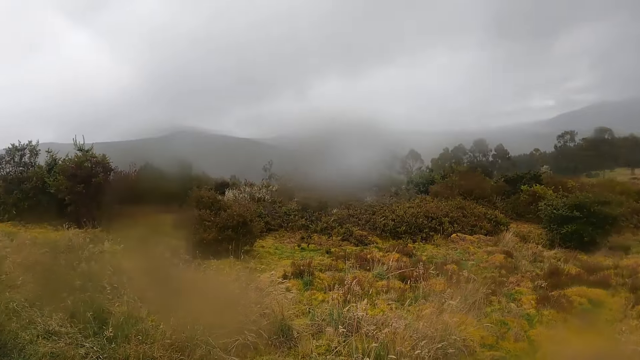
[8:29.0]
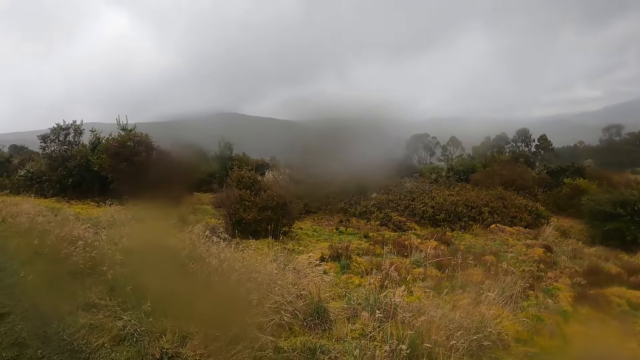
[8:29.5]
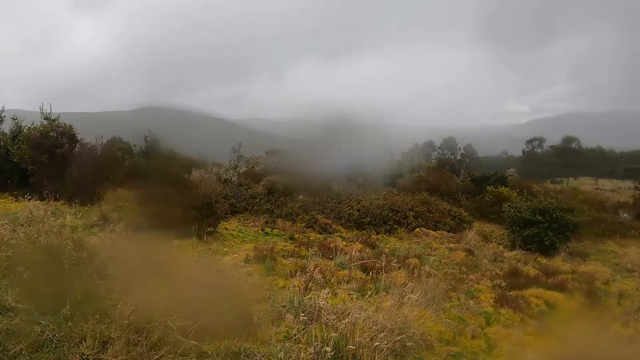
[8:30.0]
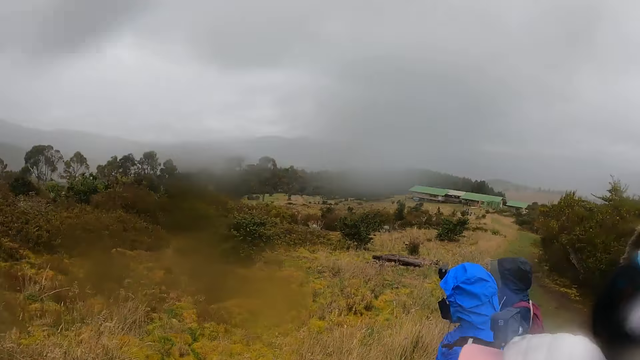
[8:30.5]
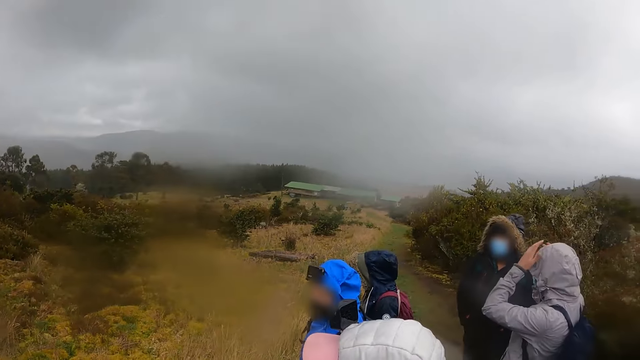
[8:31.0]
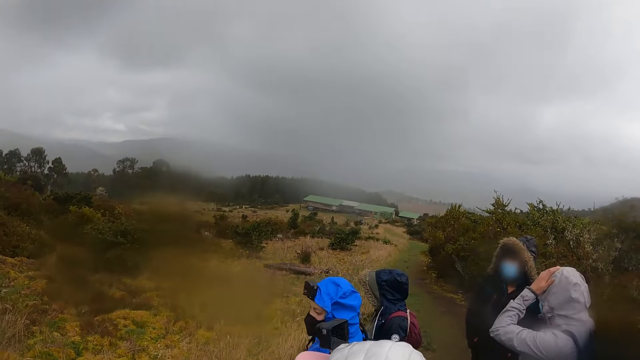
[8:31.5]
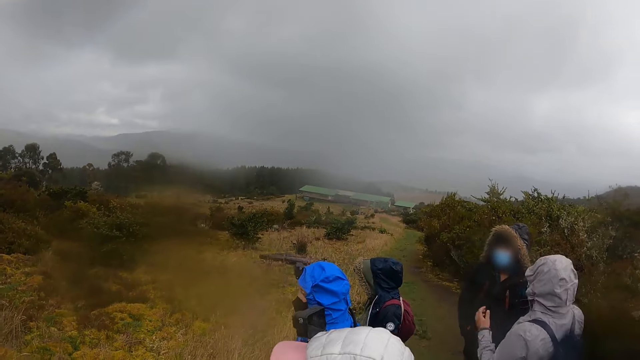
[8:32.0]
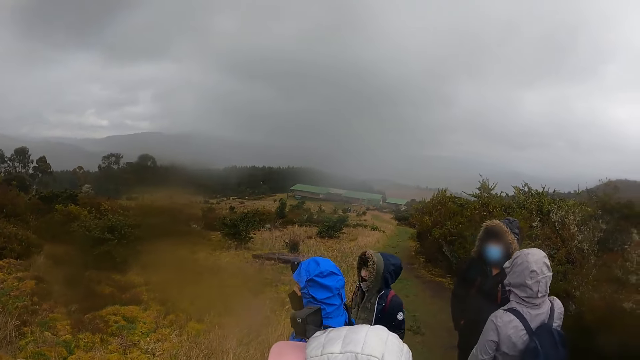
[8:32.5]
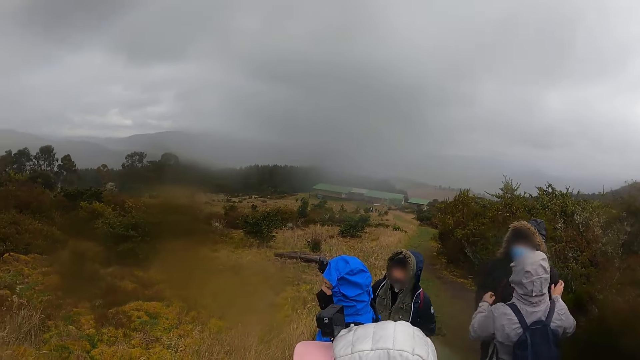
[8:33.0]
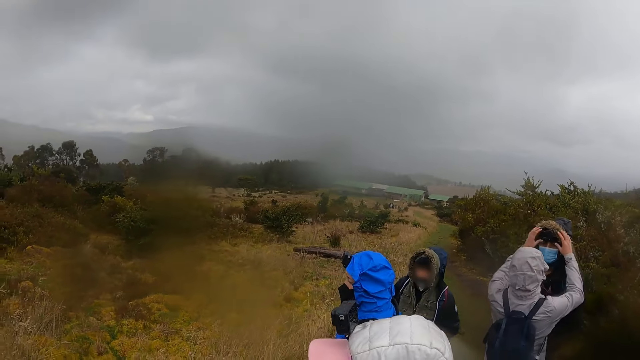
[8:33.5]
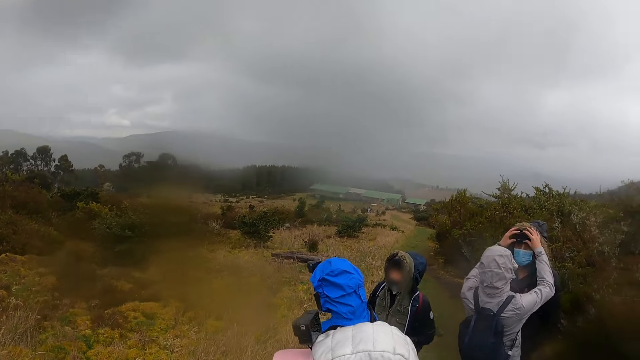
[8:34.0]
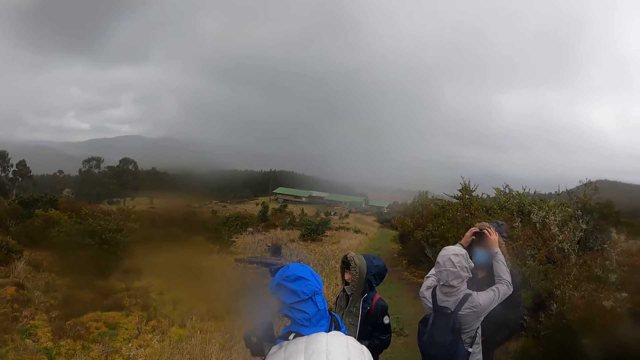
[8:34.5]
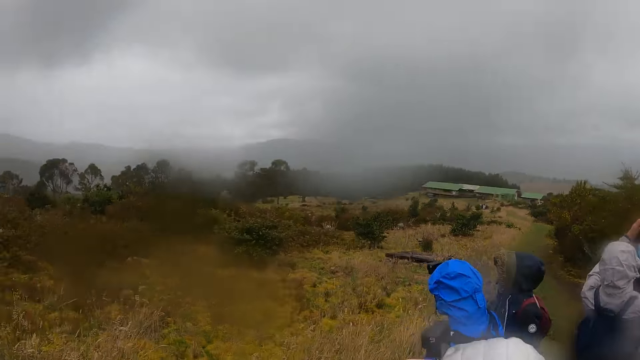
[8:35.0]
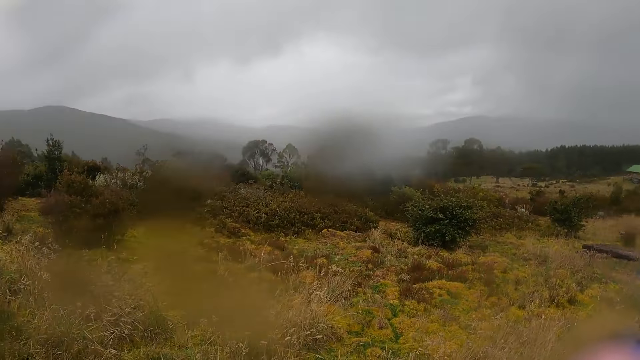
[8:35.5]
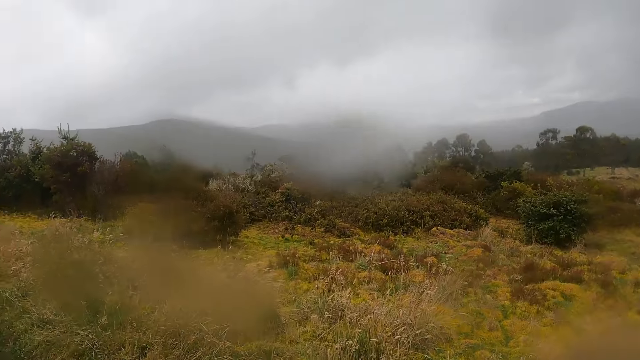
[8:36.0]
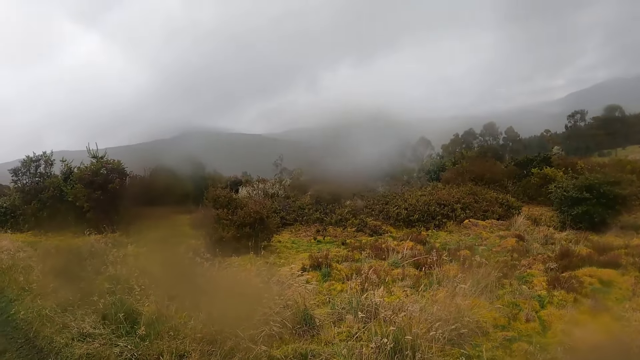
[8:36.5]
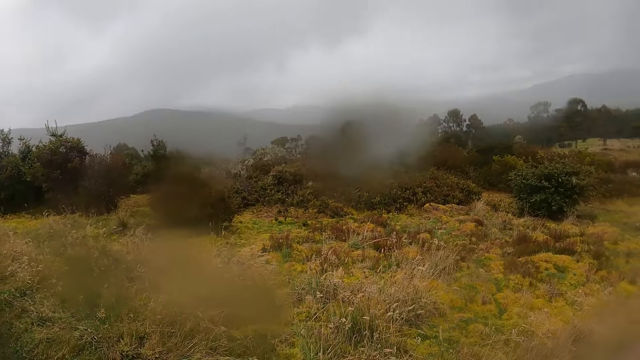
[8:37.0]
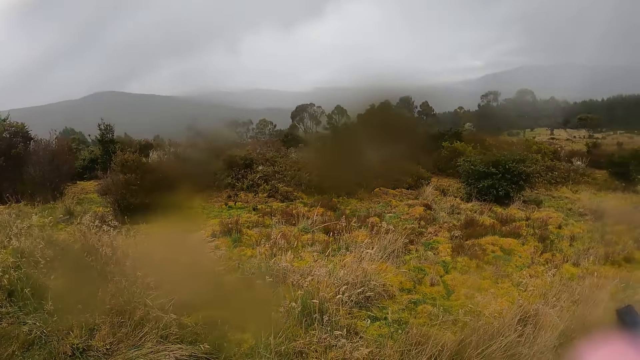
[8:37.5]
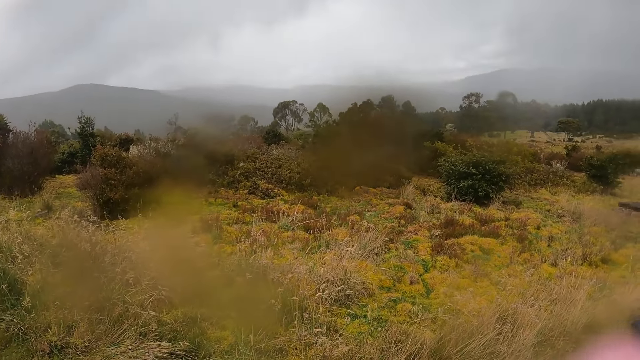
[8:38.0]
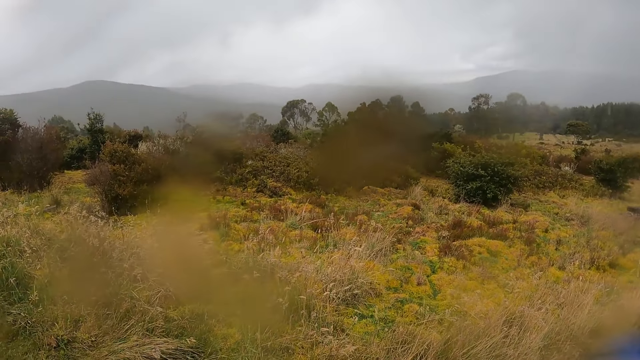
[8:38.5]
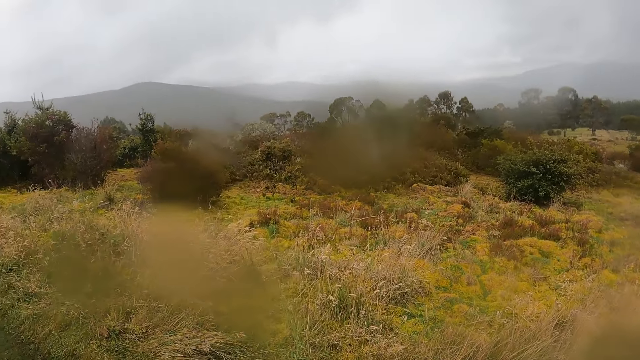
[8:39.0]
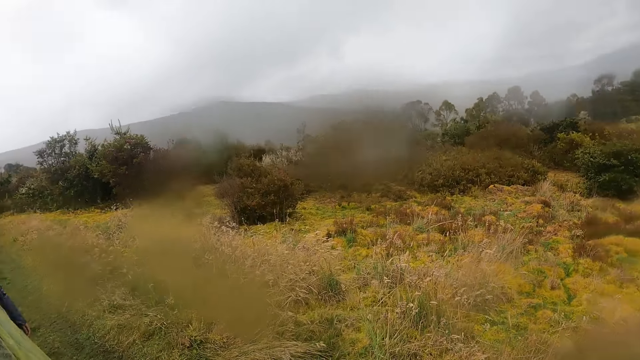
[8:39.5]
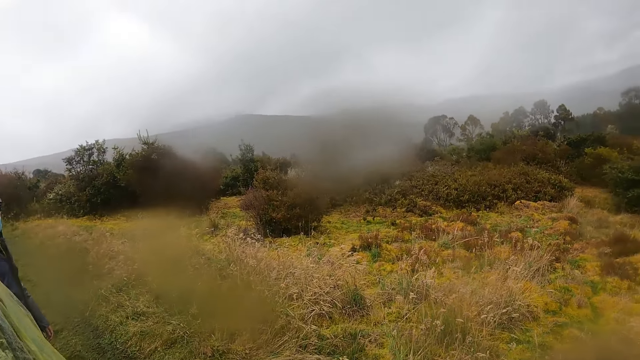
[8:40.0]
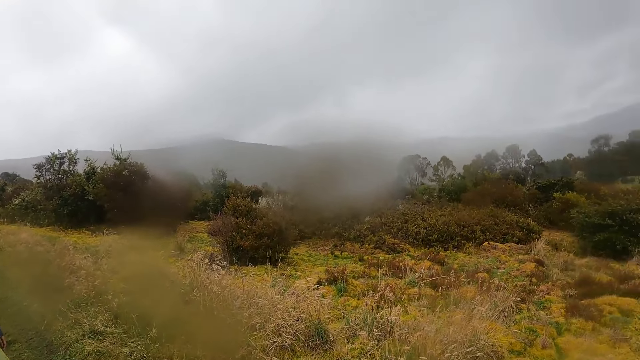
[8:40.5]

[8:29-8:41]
A woman touches her head with her left hand. She touches a head mount camera on the head of a man with both hands. The camera wearer moves around the field.

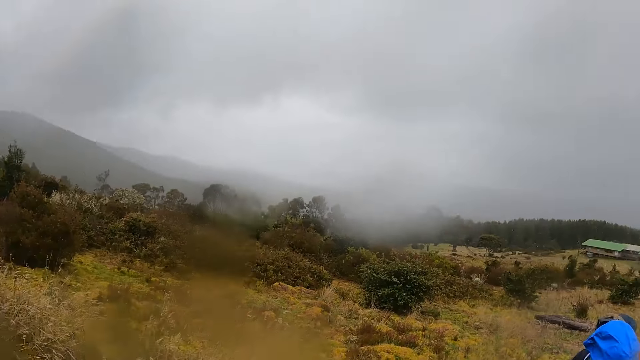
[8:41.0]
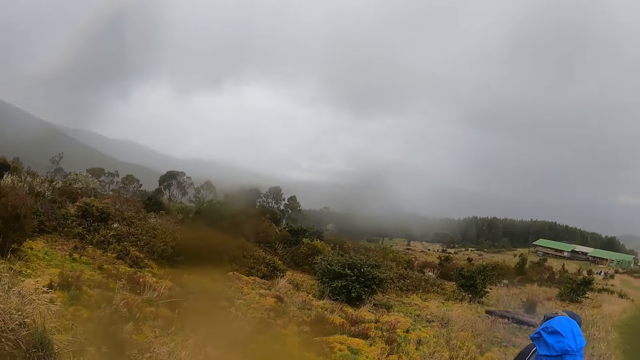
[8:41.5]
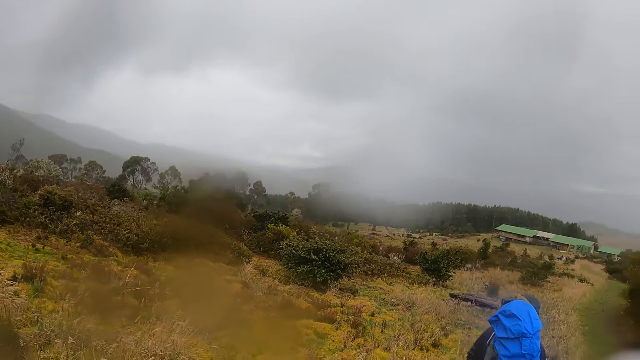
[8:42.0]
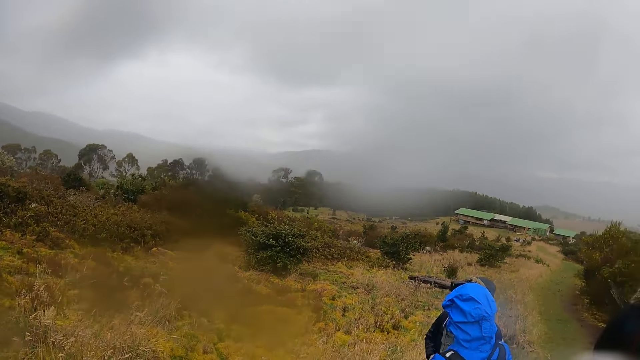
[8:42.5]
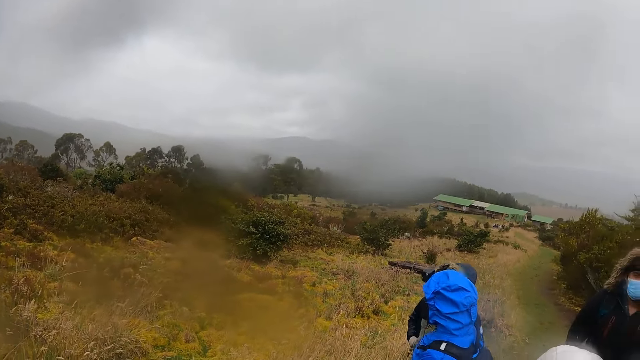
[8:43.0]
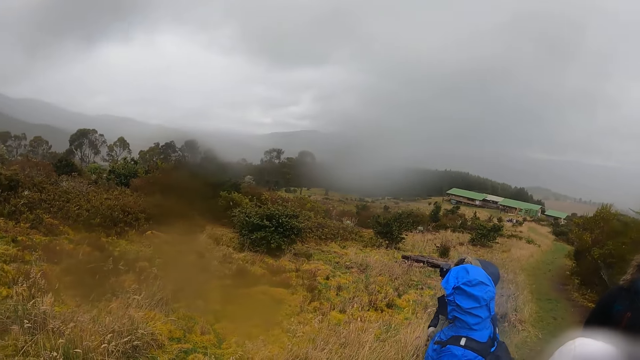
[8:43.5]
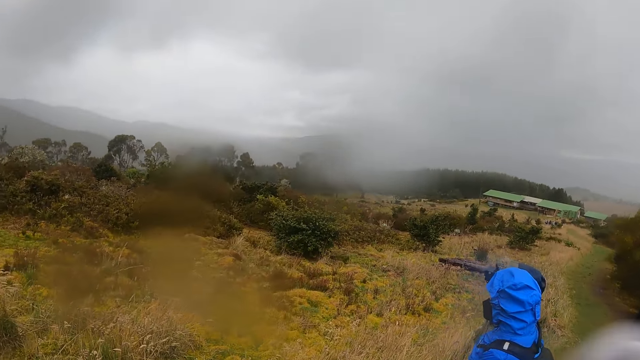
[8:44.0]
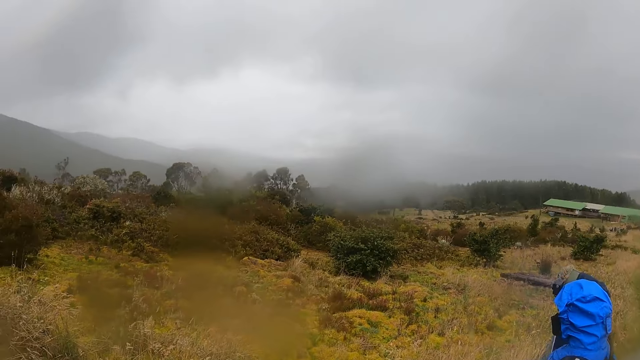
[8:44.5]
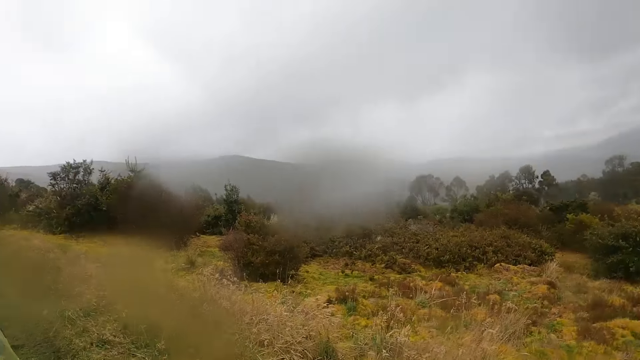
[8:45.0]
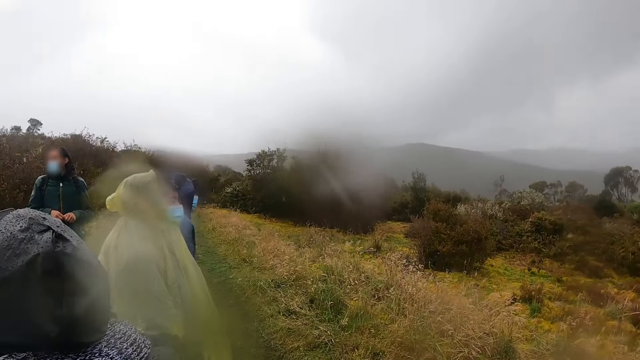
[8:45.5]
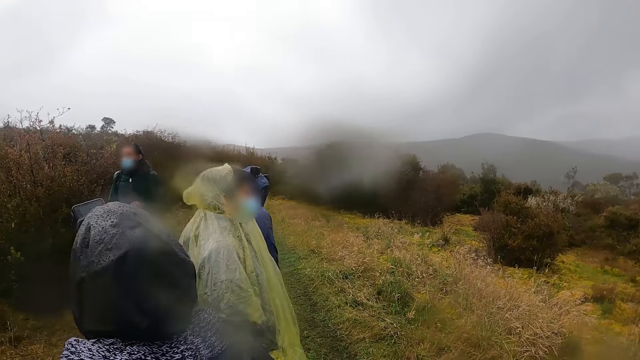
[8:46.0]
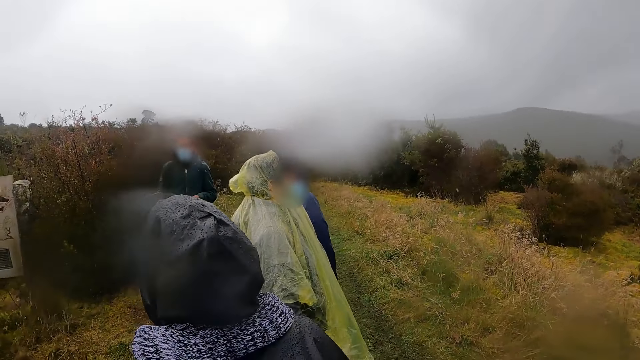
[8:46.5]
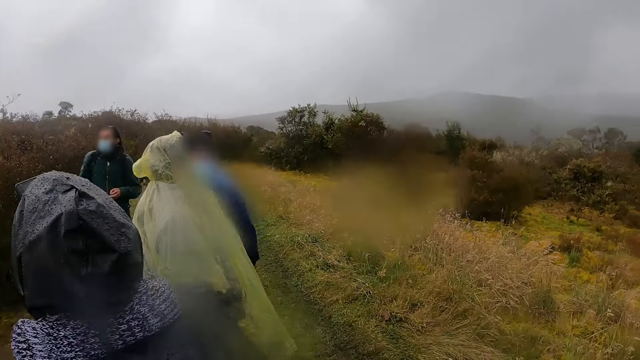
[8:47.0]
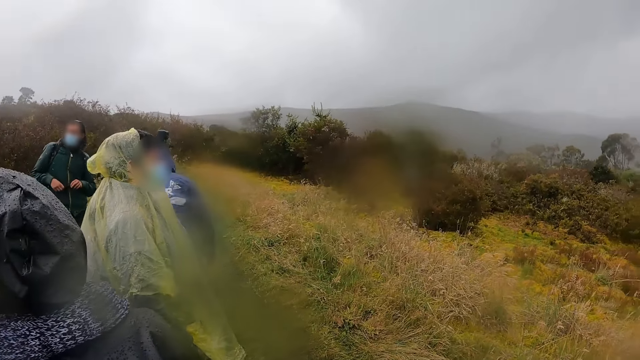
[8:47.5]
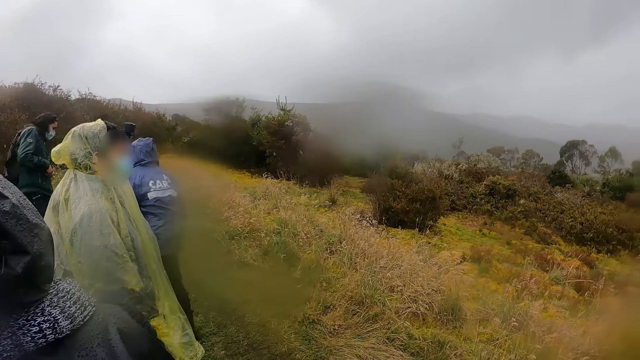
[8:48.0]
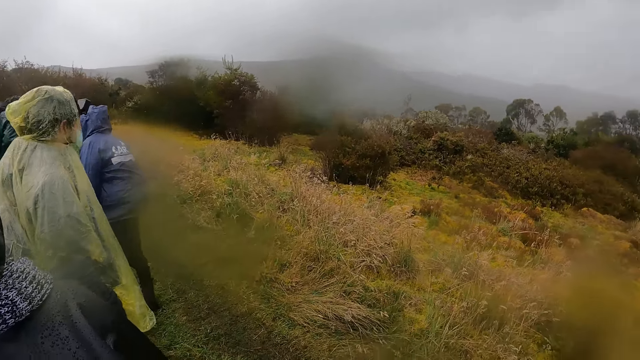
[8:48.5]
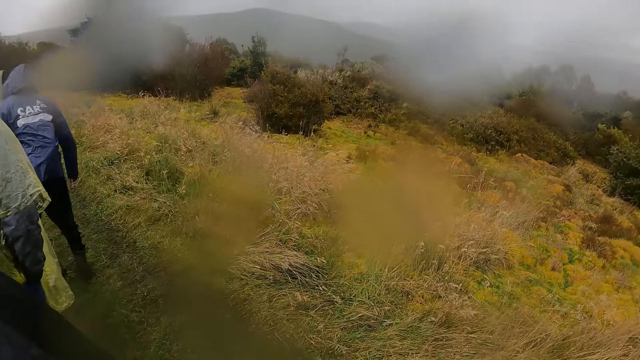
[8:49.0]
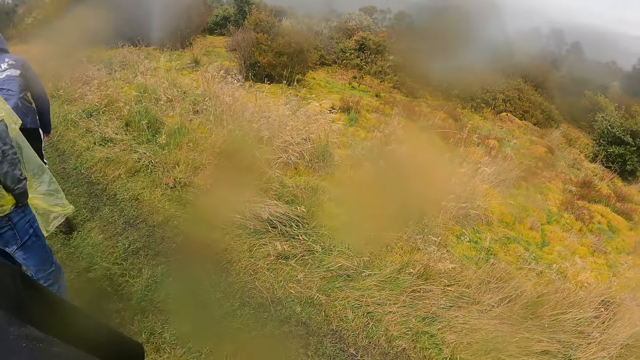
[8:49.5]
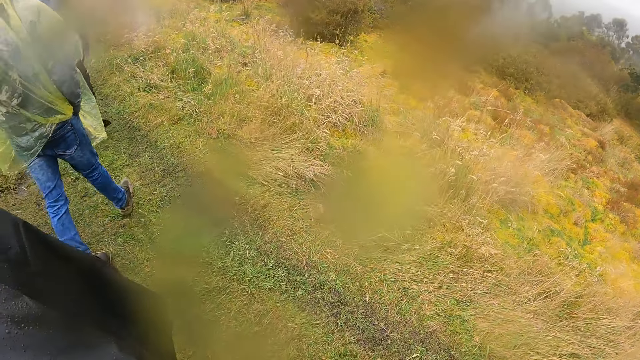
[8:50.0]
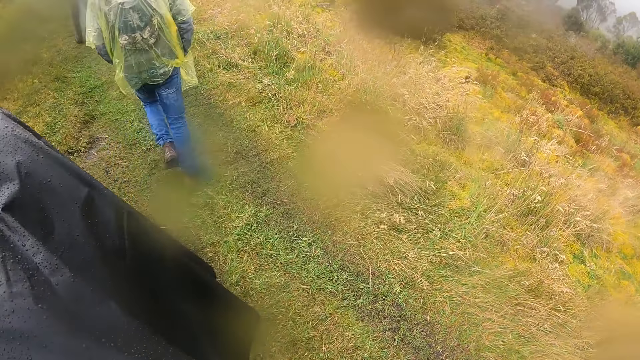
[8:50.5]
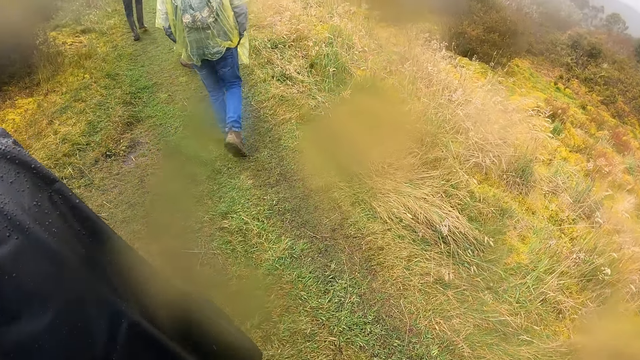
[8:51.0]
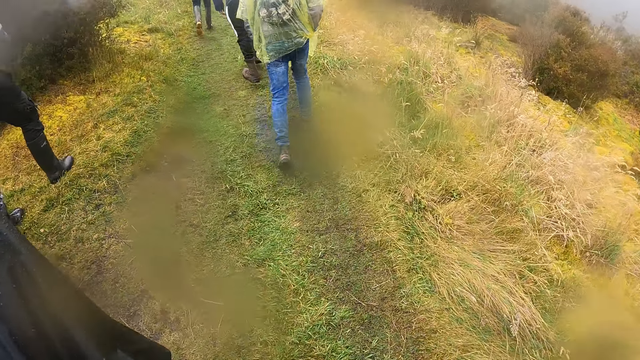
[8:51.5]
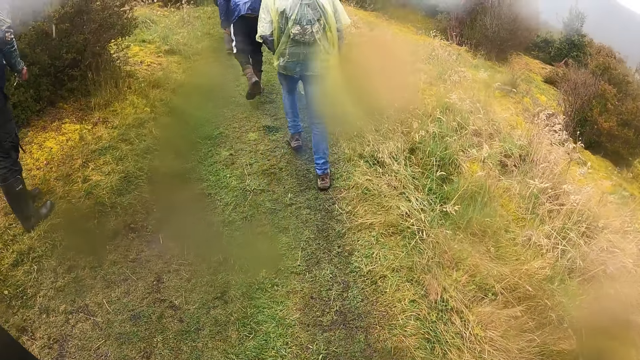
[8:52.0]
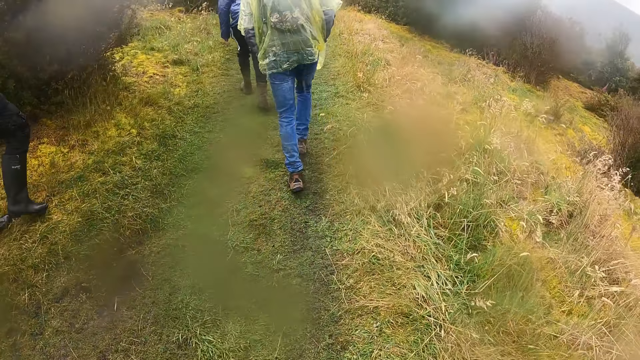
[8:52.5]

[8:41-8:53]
A man talks to people. A man walks up the hill along with another man and a third man. The camera wearer walks up the hill along with another man.
